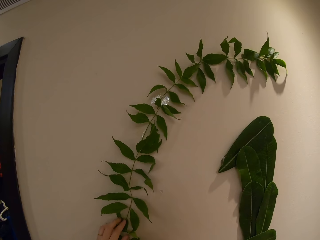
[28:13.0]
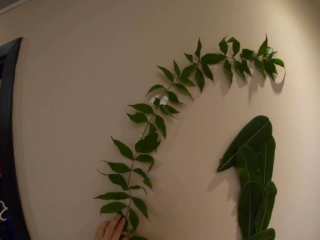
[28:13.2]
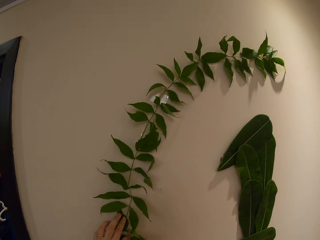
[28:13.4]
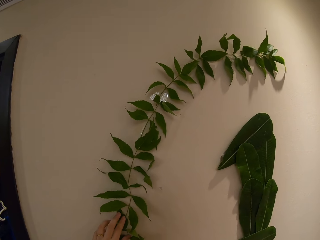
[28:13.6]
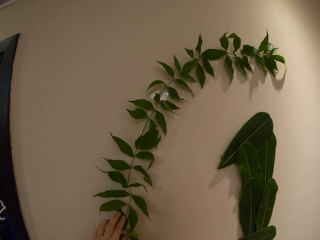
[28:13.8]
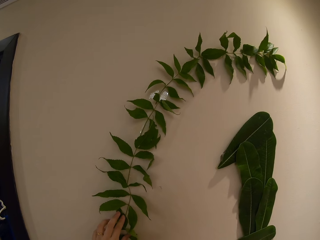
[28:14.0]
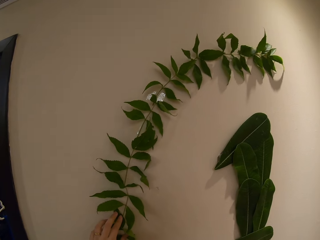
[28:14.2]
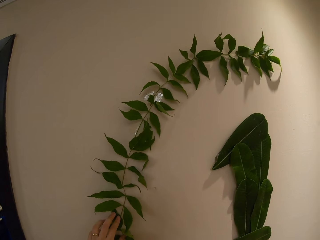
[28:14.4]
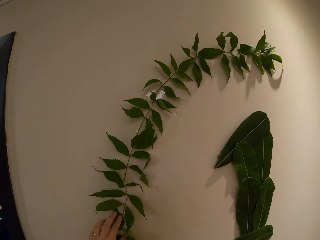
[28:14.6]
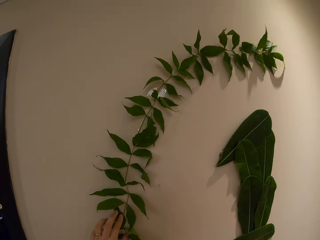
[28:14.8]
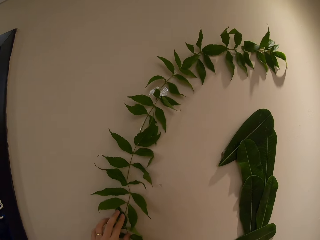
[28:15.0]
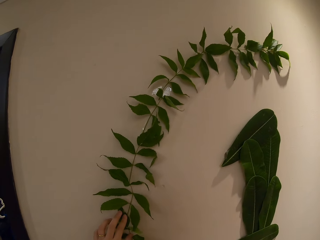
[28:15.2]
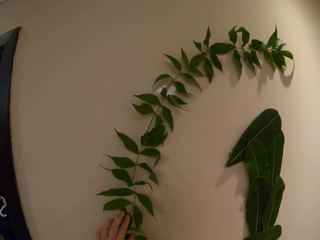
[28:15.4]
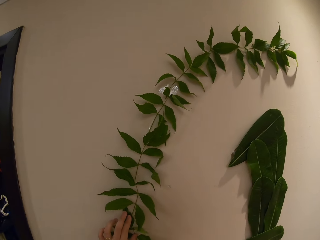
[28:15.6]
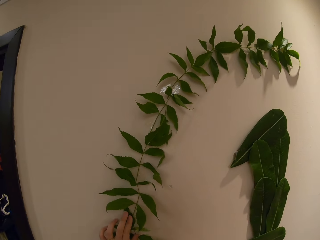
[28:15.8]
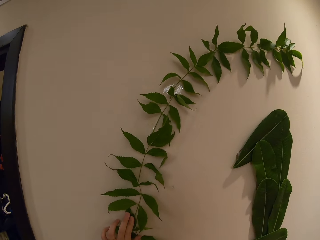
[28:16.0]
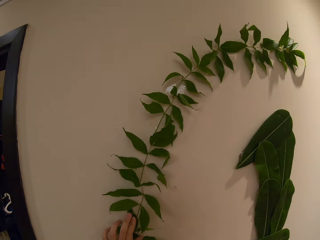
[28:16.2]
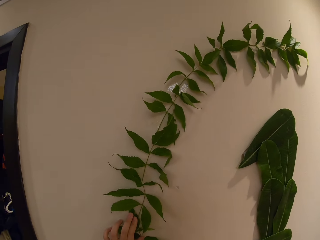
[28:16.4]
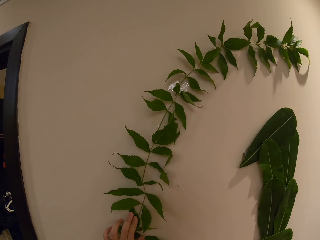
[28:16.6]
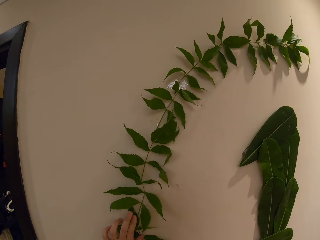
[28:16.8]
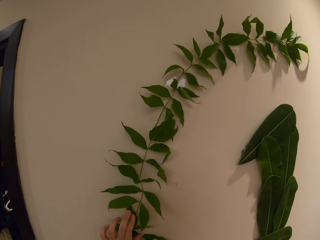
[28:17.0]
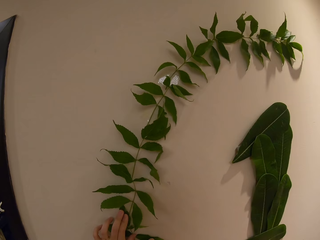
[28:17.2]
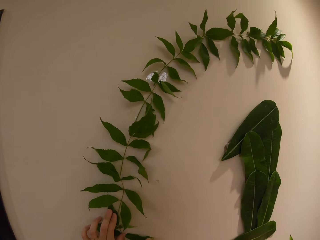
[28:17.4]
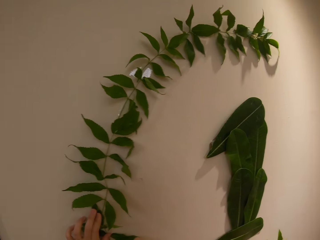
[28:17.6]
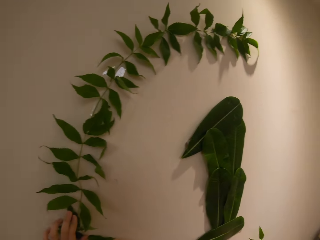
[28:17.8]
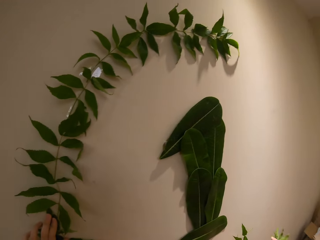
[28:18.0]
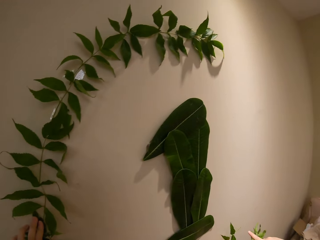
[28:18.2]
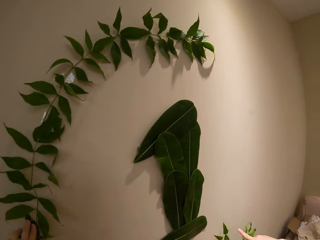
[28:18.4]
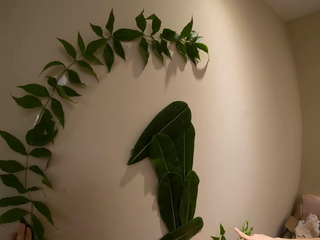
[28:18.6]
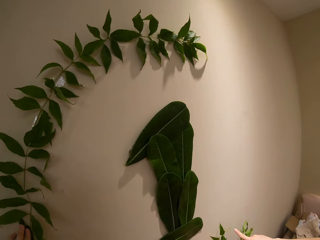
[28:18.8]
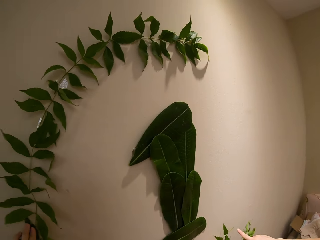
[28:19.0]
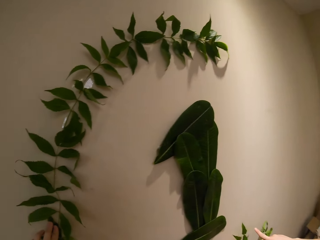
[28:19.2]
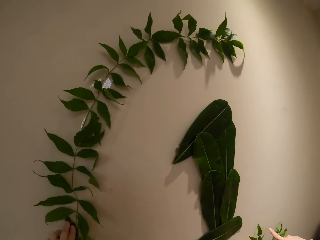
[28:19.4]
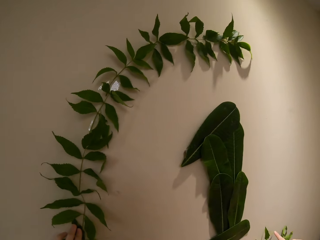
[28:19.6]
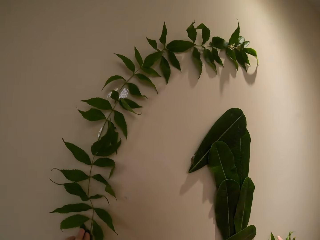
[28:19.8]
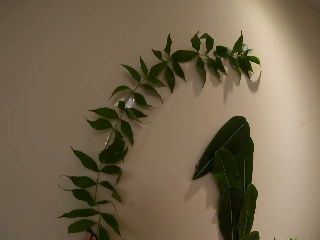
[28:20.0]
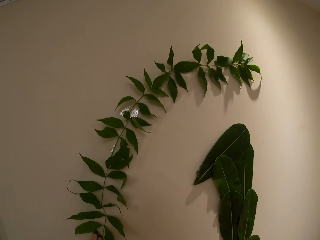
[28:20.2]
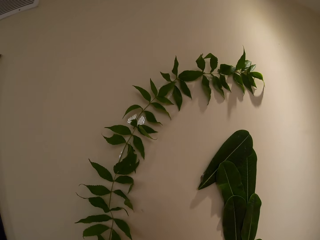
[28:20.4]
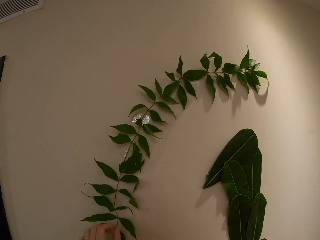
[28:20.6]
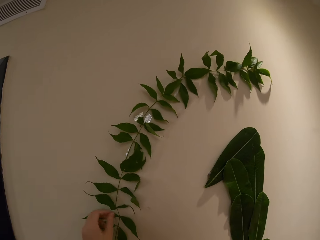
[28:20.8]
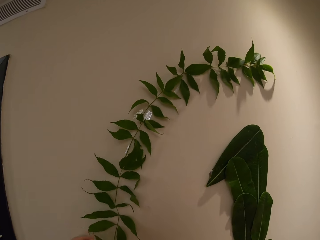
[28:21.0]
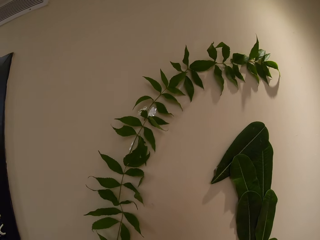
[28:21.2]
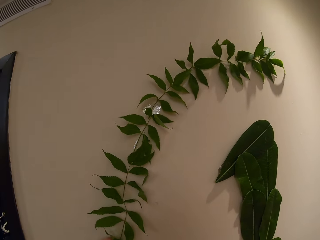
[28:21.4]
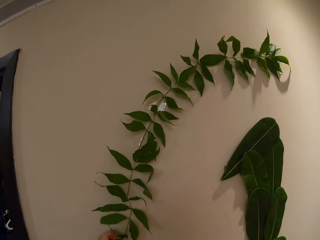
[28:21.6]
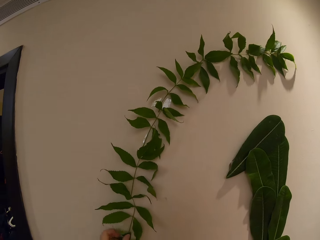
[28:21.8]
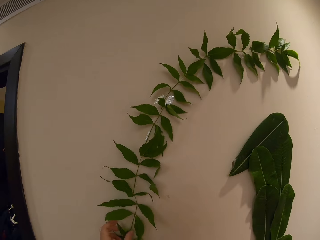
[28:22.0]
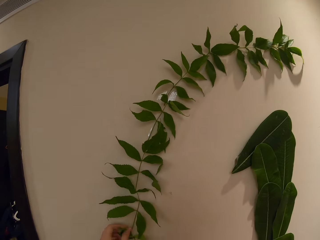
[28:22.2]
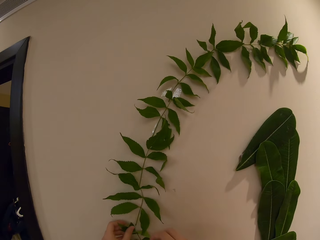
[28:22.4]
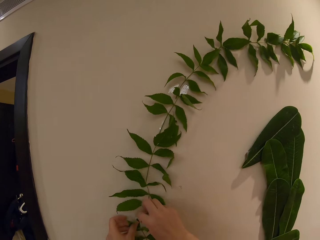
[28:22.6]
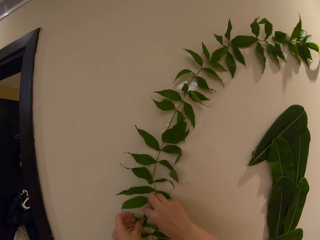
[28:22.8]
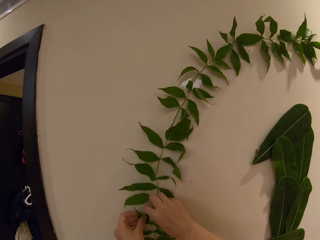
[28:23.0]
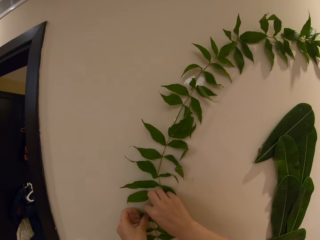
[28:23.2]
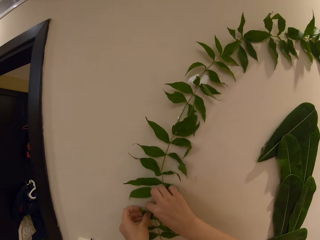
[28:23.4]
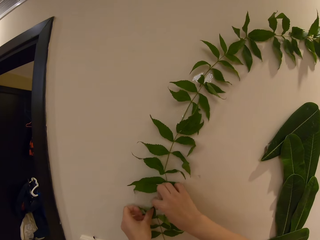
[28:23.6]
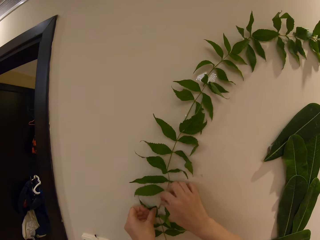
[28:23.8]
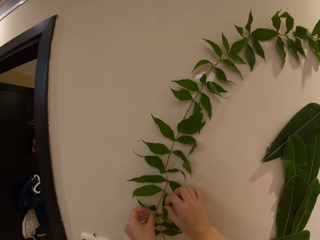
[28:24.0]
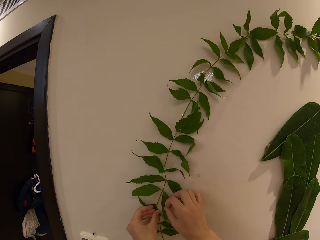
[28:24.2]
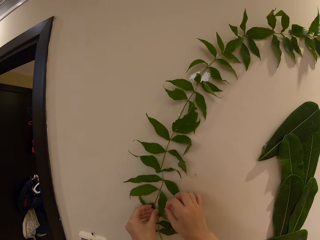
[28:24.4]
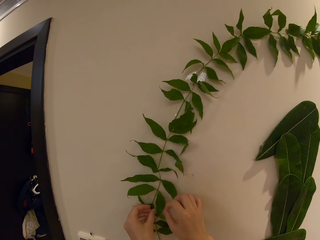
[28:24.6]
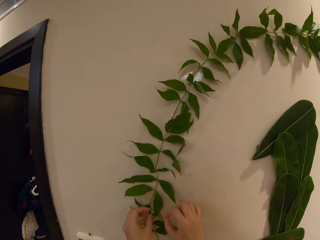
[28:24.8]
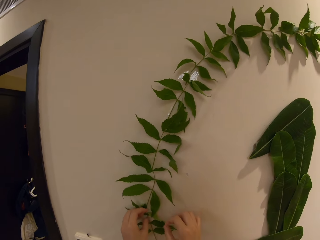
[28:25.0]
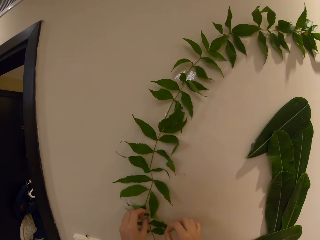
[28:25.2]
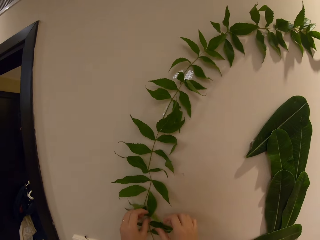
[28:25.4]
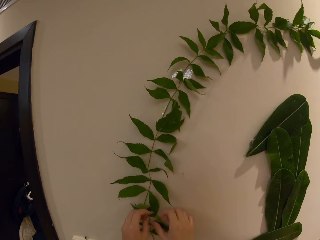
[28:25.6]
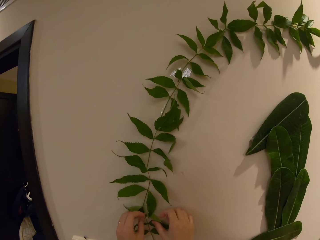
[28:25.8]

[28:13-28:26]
The camera wearer touches the plant on the wall. They speak to a person. They take another leaf and put it on top of another leaf. They look at the plant decoration. They speak to the person. They stick the plant on the wall.

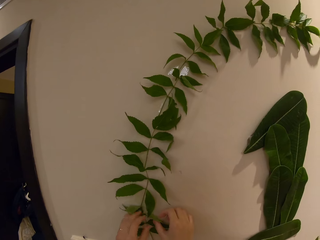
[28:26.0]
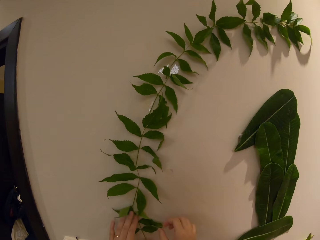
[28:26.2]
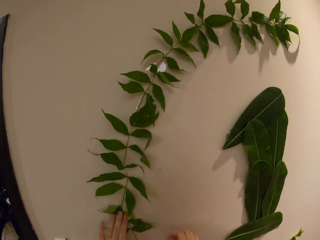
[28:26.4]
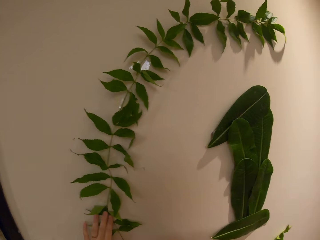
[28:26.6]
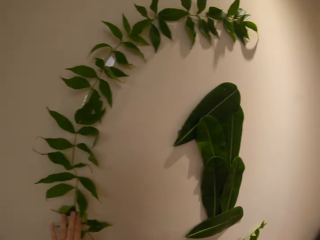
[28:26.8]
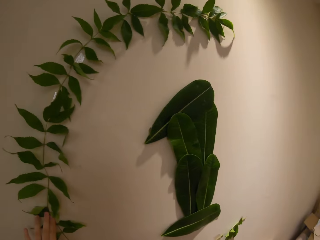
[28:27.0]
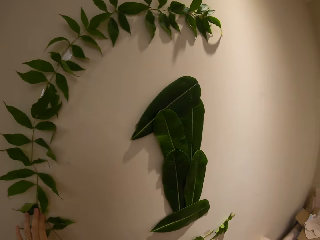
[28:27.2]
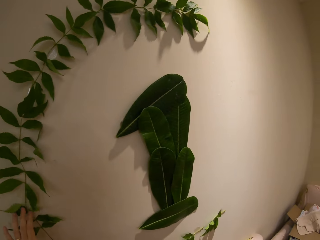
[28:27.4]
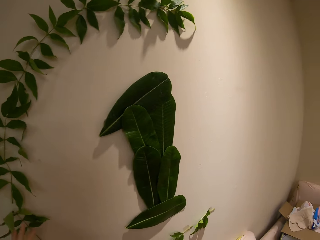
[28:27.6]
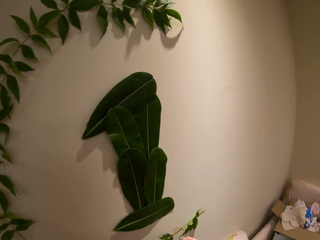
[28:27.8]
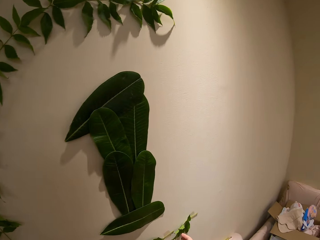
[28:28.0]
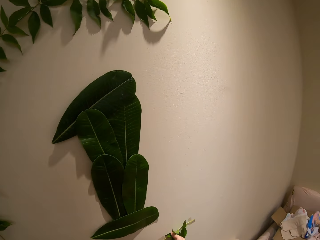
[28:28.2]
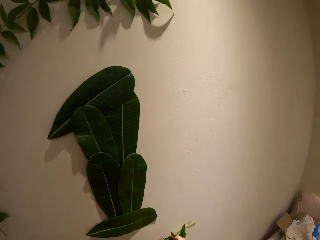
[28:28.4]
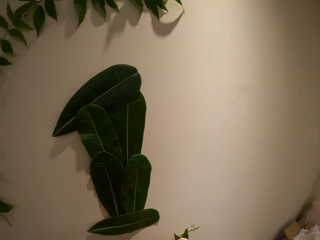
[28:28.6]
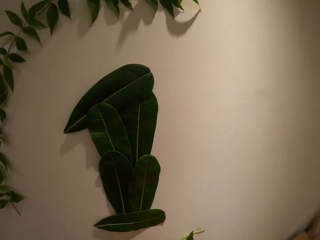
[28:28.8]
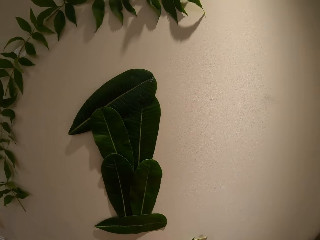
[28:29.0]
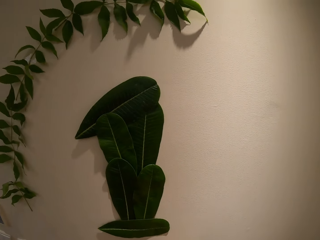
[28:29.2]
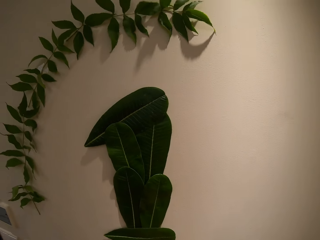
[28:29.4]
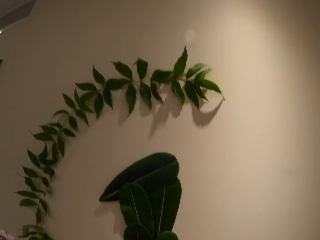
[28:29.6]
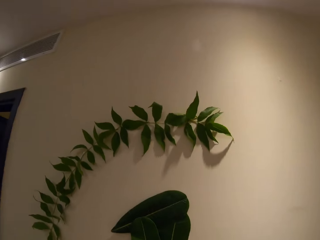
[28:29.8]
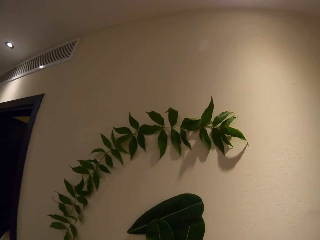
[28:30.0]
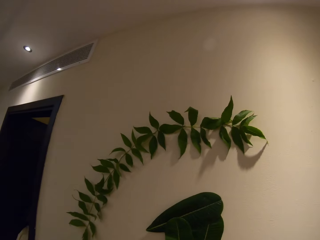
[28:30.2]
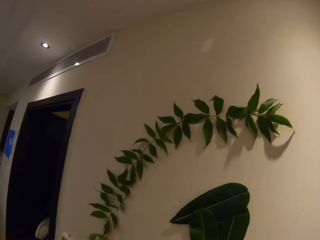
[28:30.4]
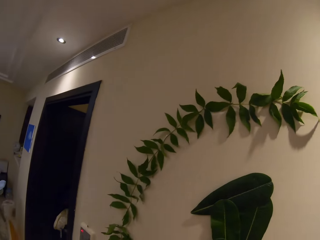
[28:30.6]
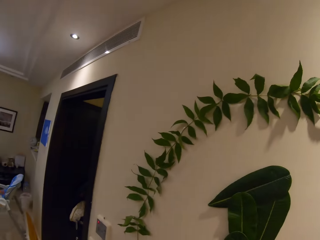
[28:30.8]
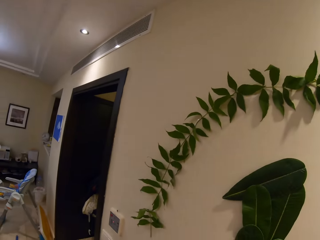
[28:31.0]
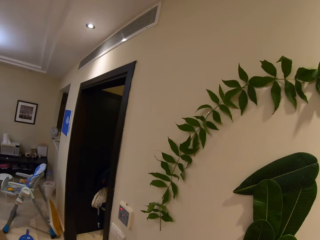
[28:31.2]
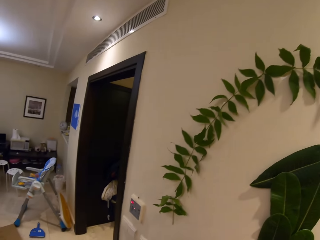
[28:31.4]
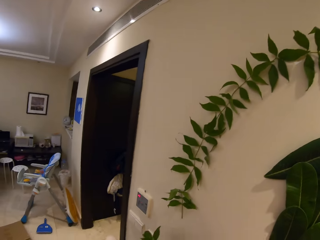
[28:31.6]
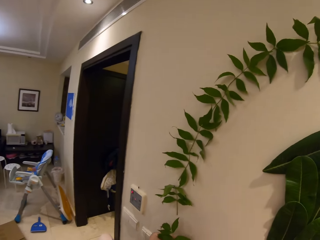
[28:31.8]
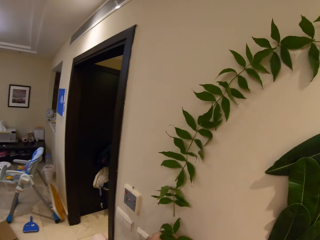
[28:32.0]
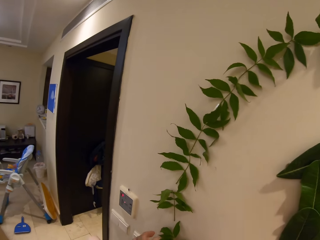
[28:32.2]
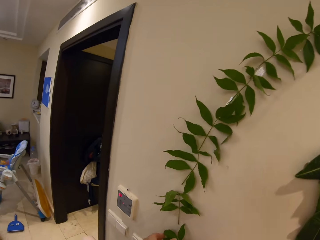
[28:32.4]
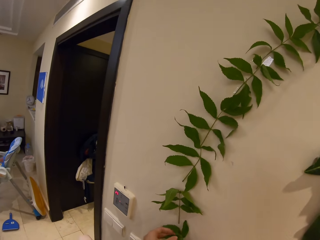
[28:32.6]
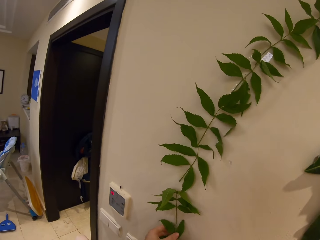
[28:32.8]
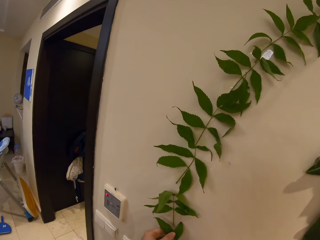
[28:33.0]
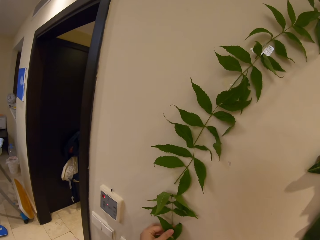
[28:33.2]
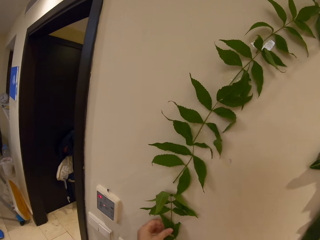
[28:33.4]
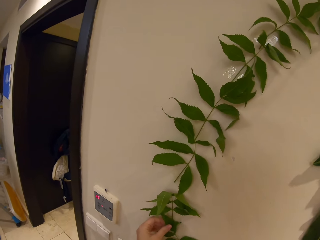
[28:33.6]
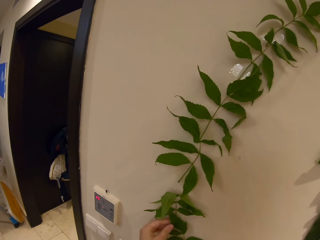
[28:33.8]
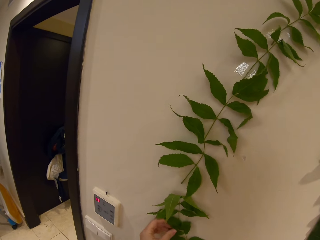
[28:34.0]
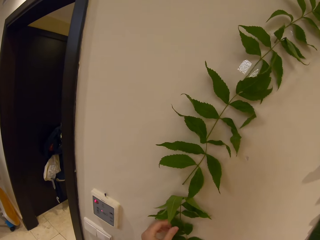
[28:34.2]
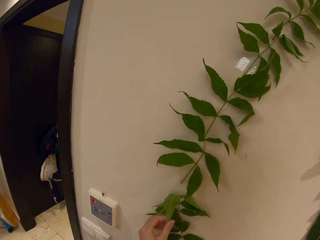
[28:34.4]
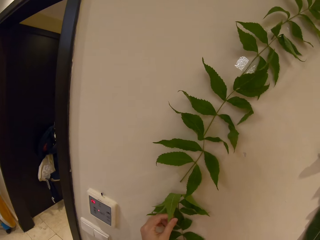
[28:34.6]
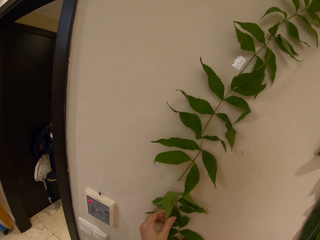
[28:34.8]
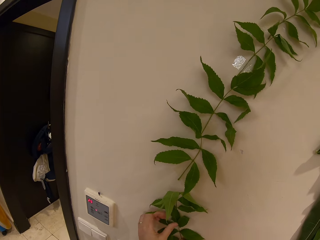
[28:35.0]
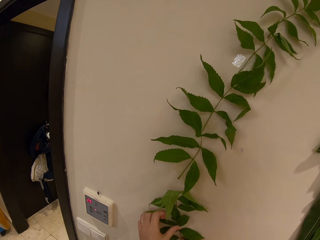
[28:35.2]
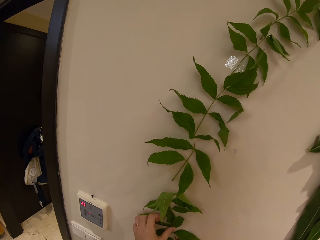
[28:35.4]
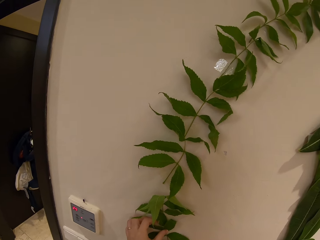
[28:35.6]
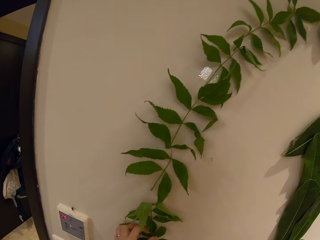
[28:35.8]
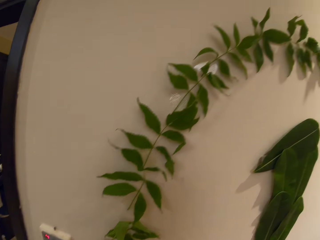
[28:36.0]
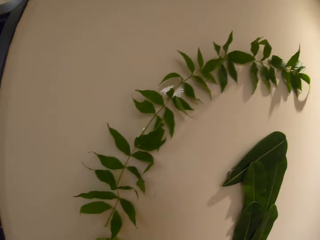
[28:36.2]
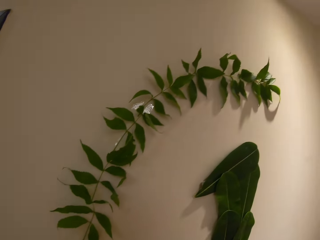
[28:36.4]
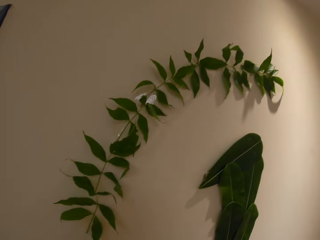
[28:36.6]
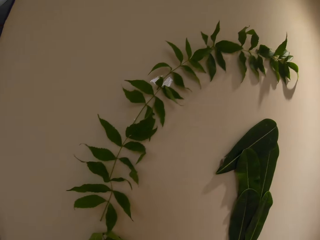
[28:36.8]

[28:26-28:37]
The camera wearer looks at the plant decoration on the wall. They speak to a person. They speak to the person again. They look at the plant decoration on the wall. They look around. They stick a plant on the wall.
